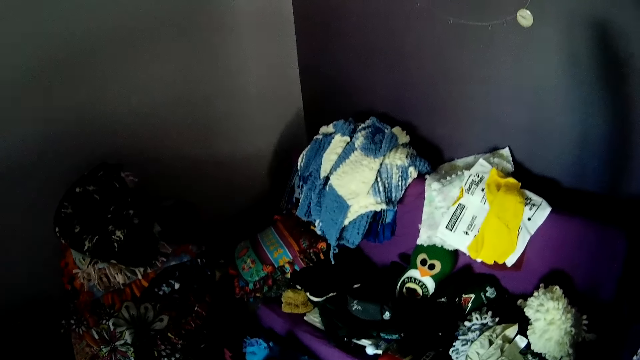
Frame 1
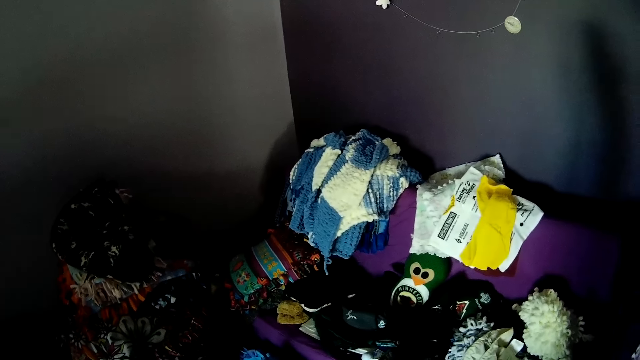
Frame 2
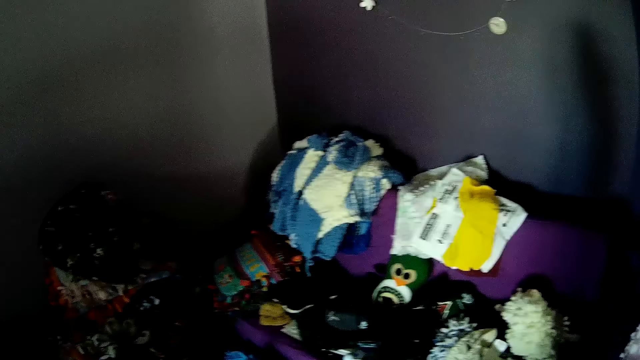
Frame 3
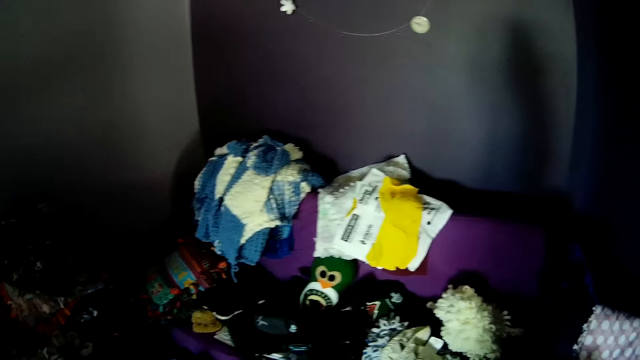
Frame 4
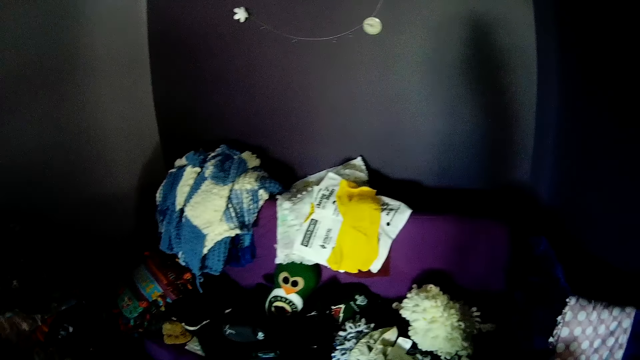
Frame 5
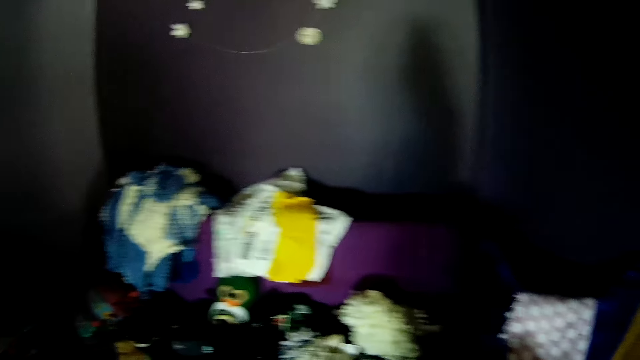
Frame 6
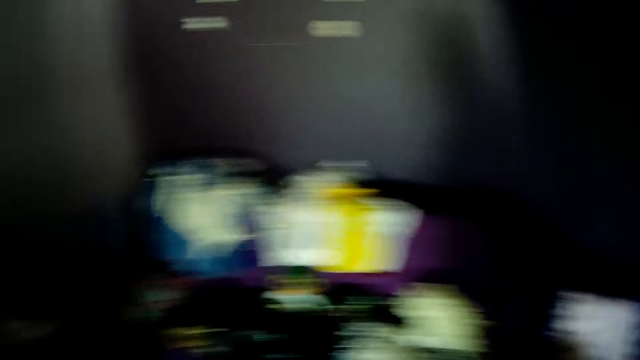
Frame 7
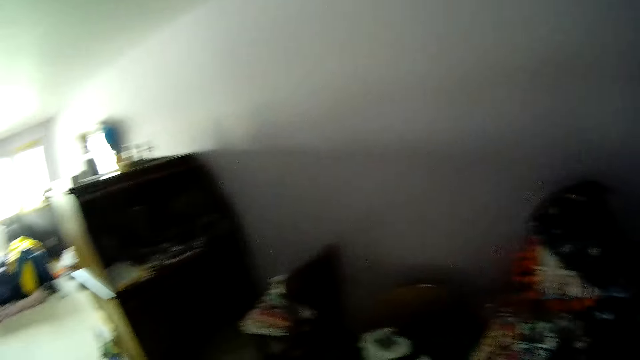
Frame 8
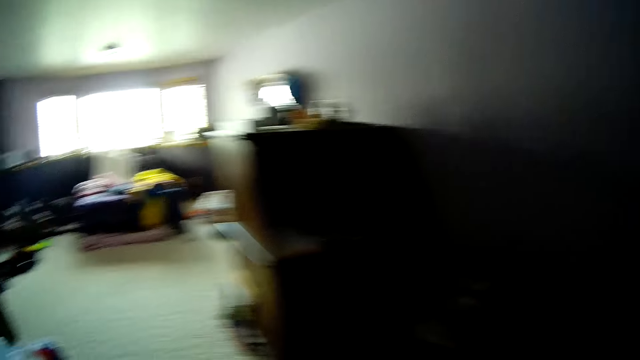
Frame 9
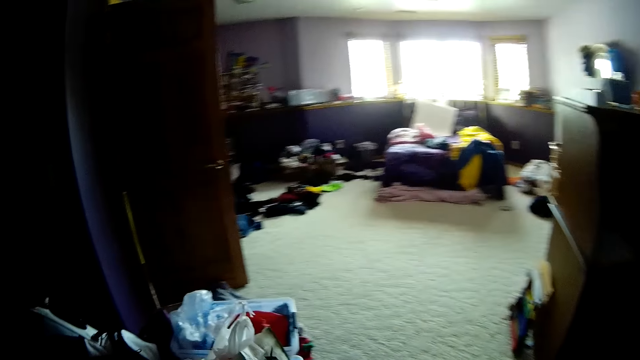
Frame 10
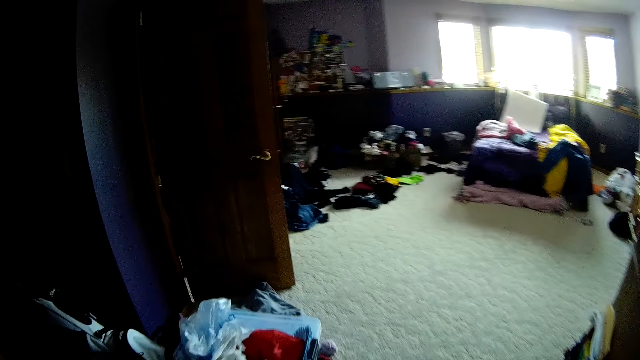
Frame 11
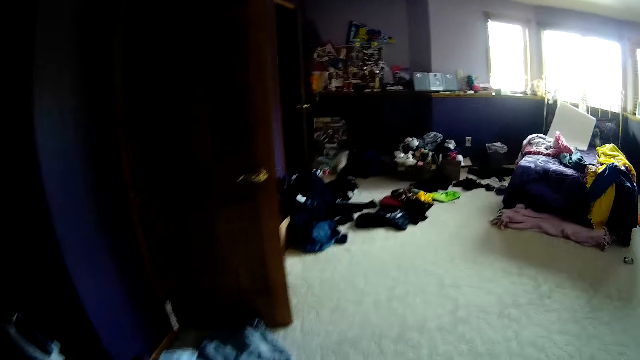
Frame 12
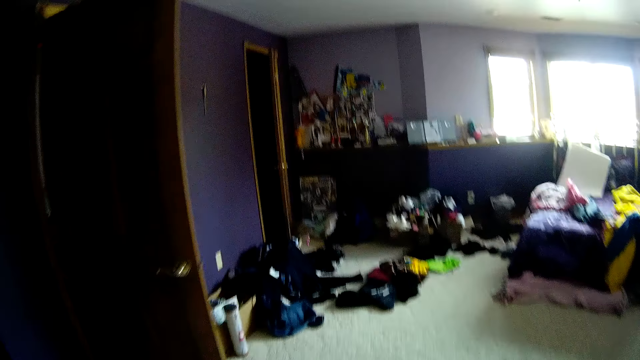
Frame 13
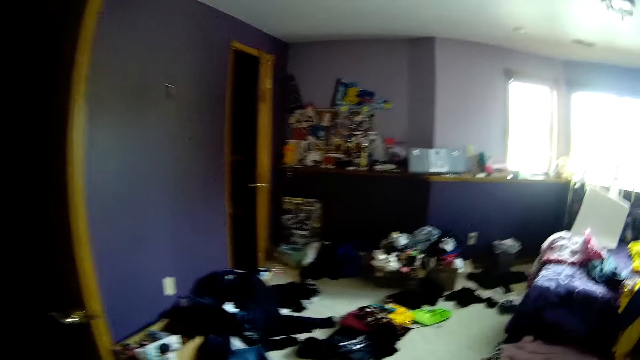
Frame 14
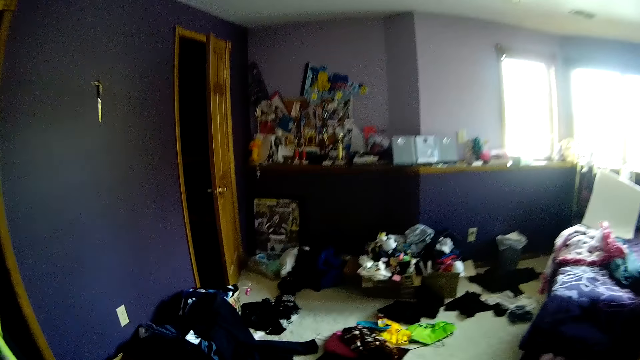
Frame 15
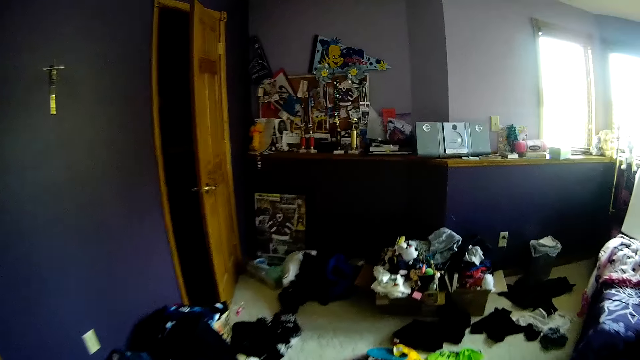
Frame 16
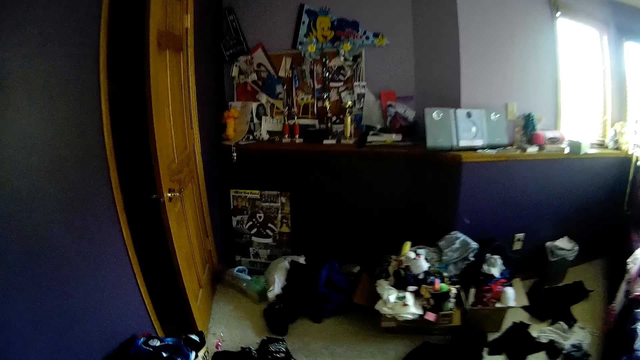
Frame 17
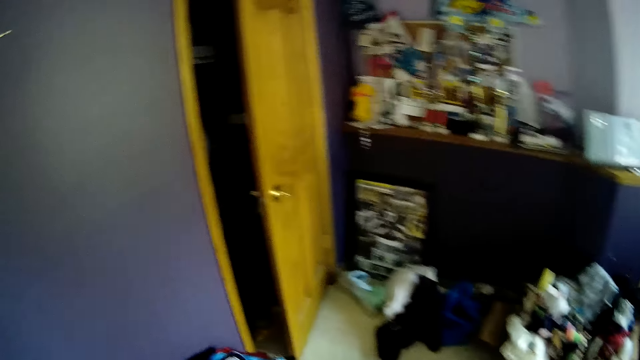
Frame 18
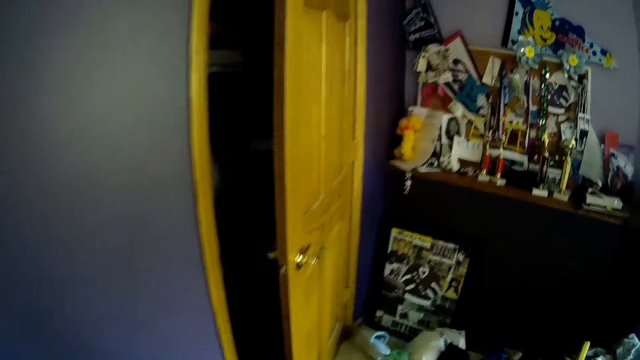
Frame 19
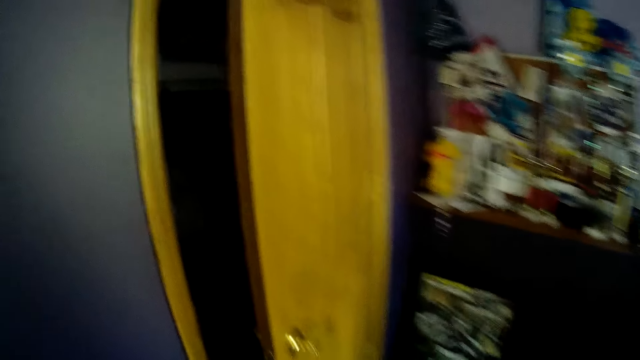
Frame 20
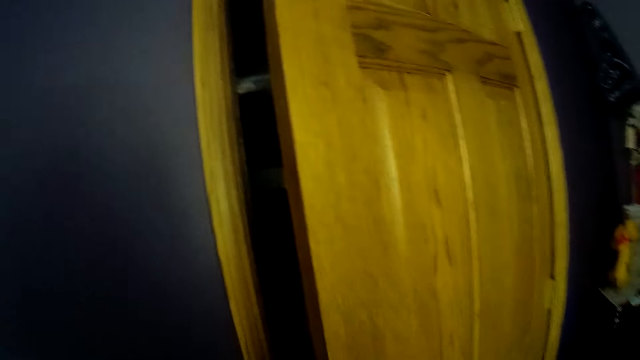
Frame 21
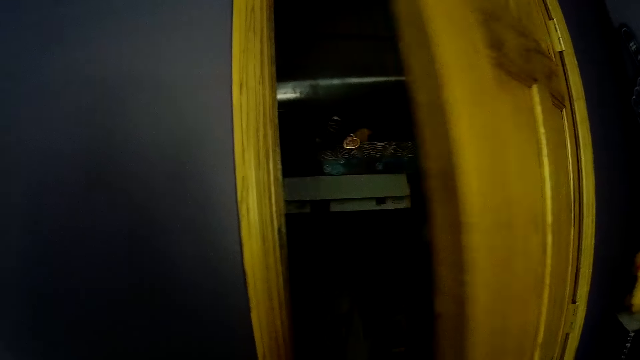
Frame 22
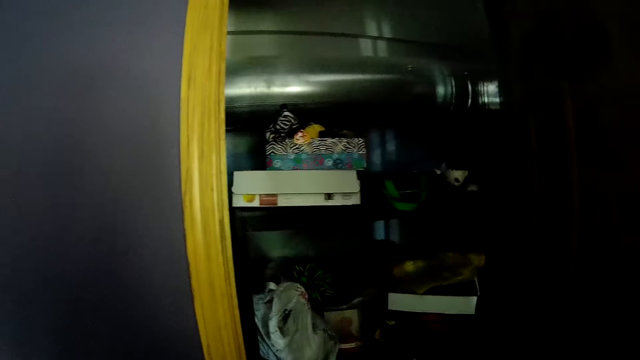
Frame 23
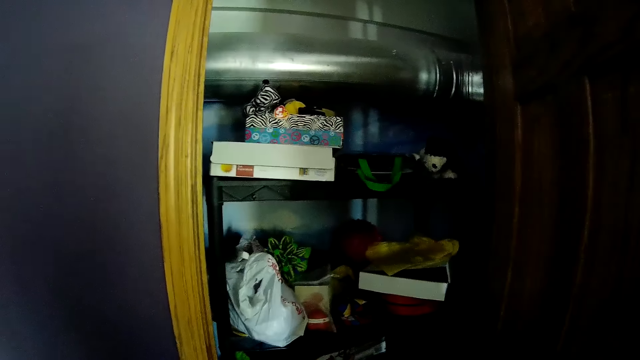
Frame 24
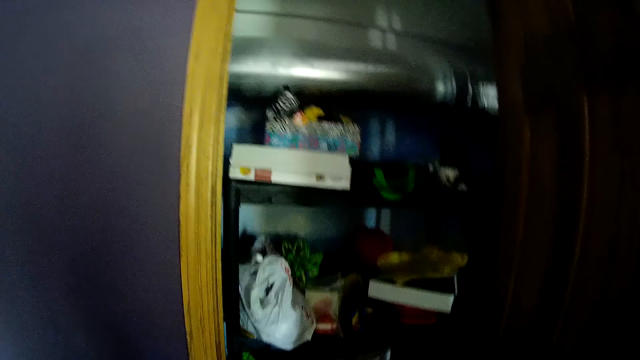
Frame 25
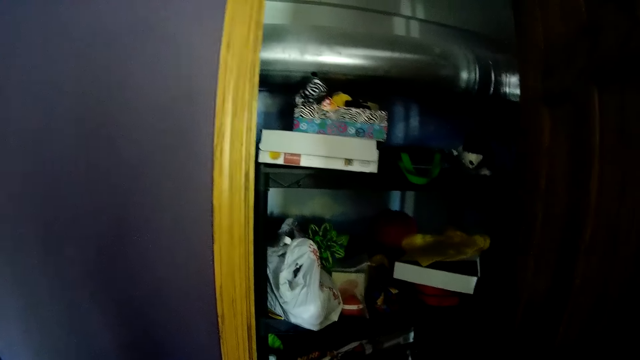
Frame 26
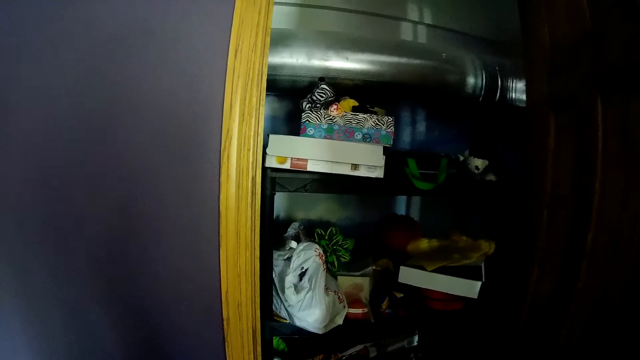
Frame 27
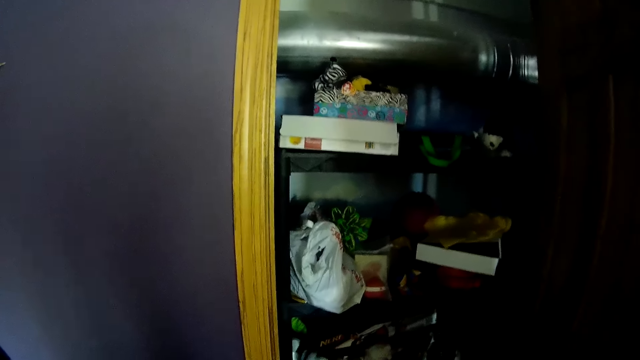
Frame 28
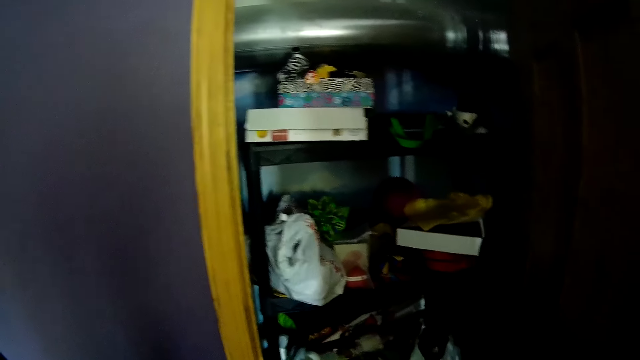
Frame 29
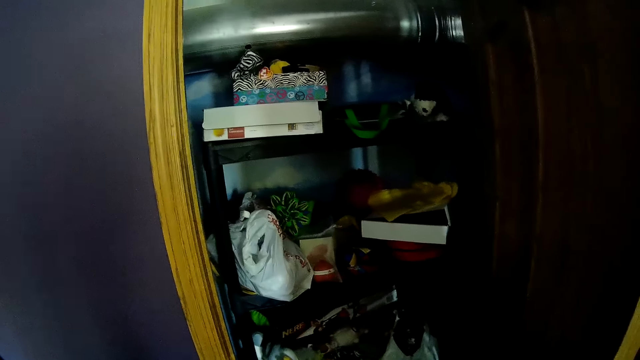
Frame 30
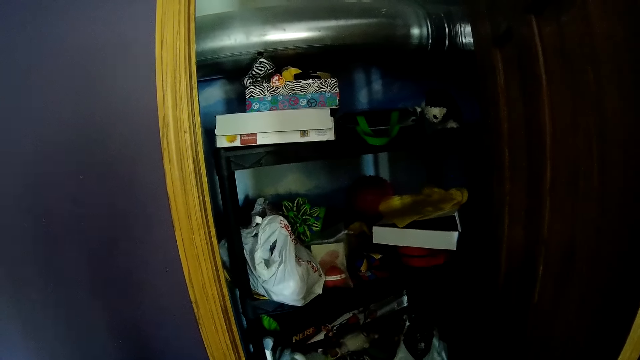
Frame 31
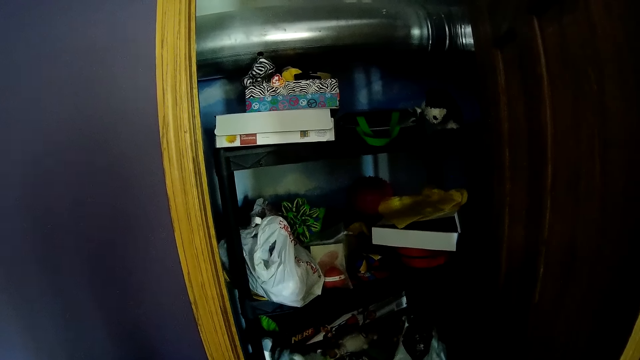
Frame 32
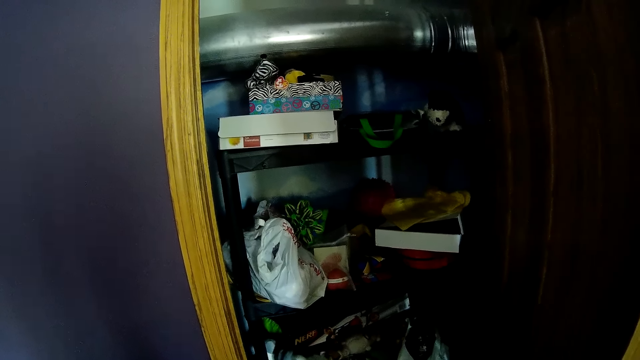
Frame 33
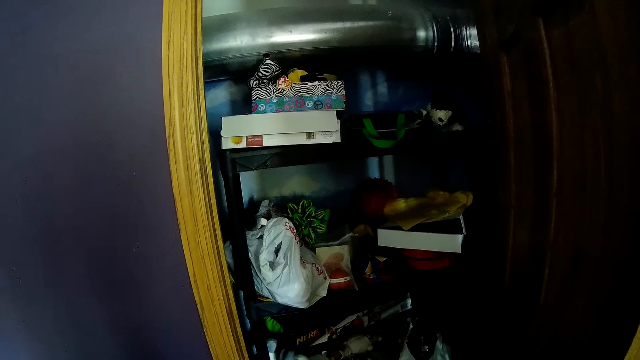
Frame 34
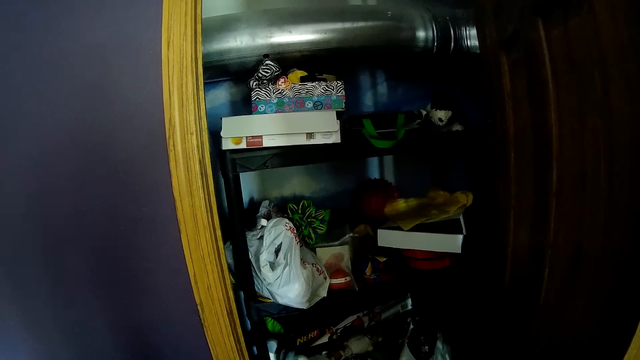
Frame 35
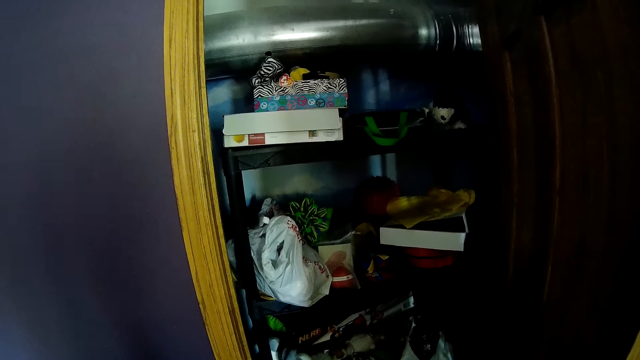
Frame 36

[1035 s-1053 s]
The camera wearer looks around. They walk towards a door. They walk around. They open the door. They glance through the items in the closet.

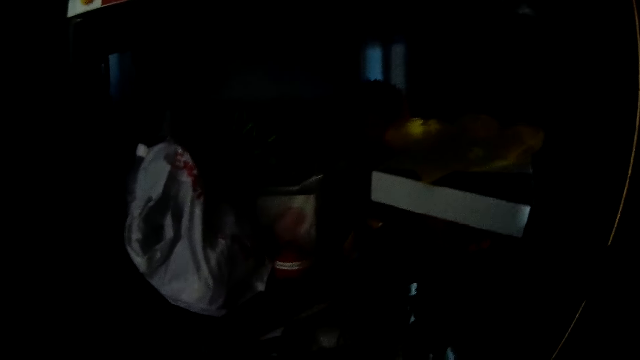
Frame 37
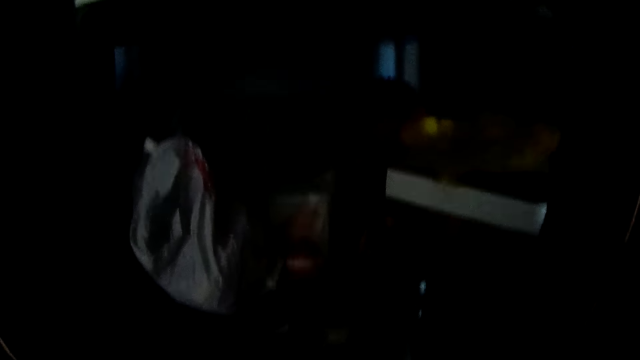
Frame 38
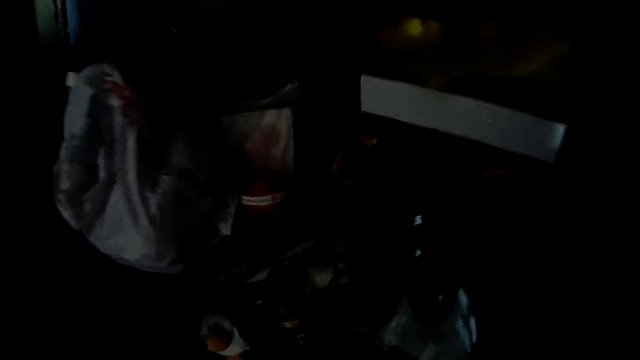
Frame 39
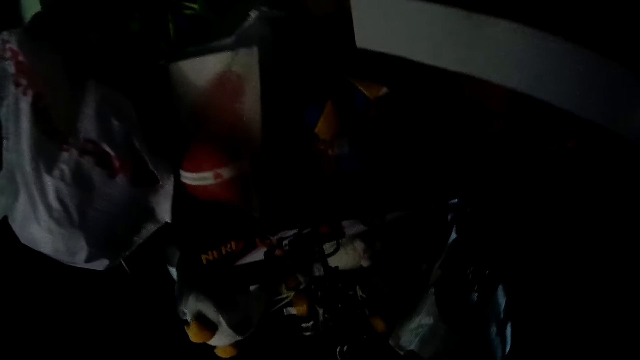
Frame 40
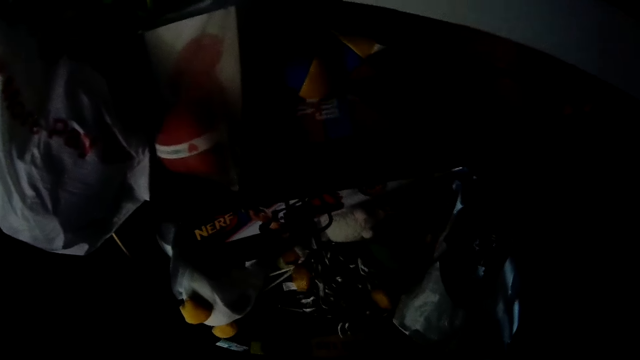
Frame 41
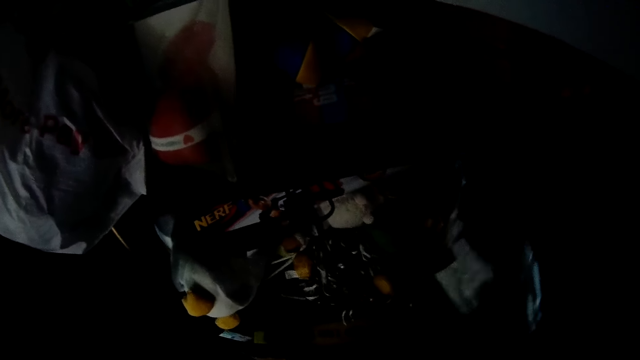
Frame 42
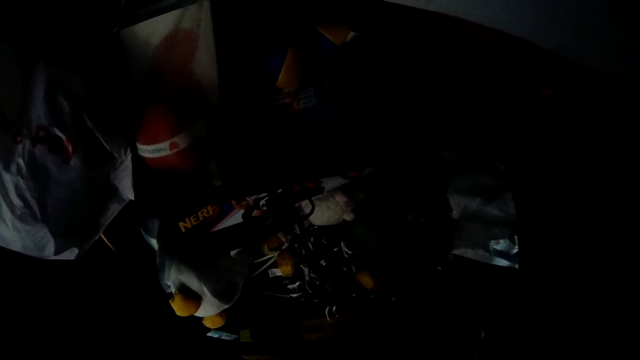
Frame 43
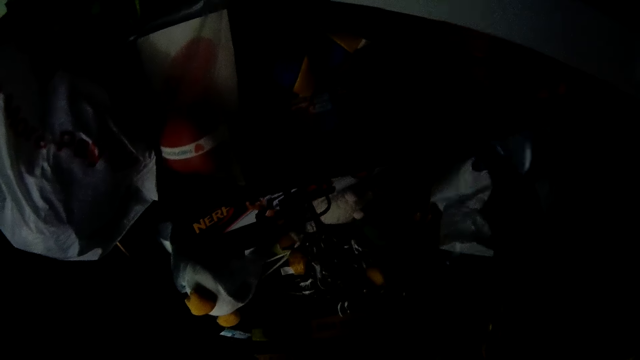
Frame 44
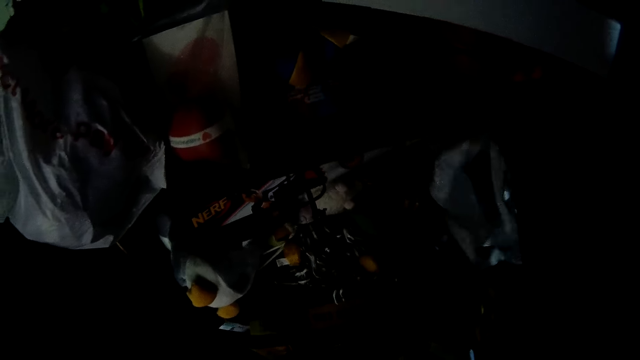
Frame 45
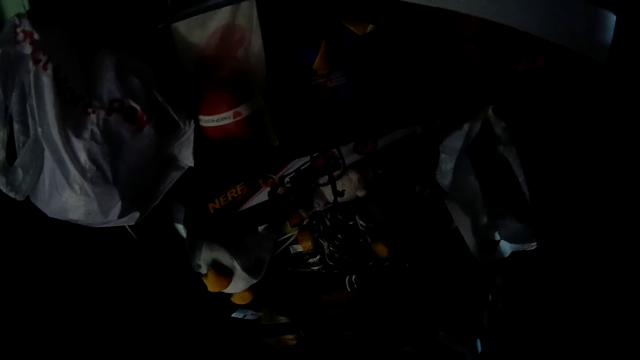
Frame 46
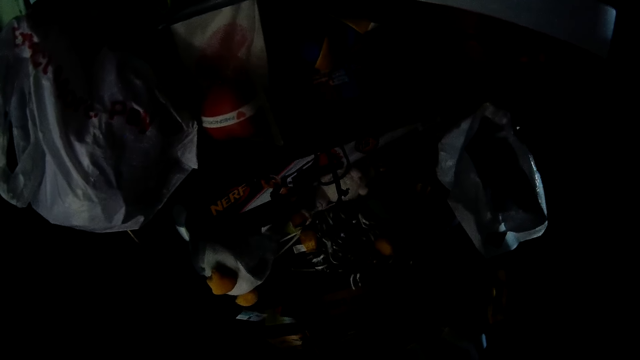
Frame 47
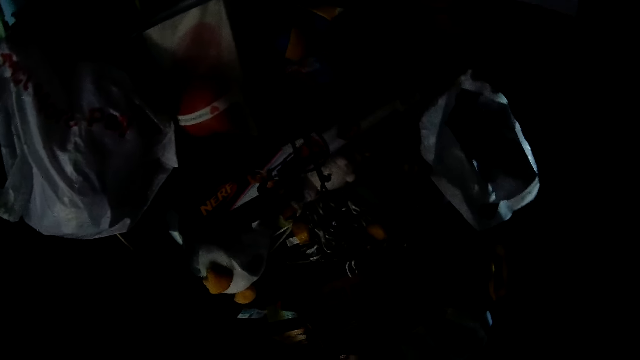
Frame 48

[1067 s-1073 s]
The camera wearer checks a polythene bag in the closet with her right hand. She touches the polythene bag.
